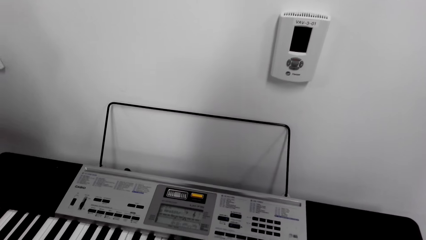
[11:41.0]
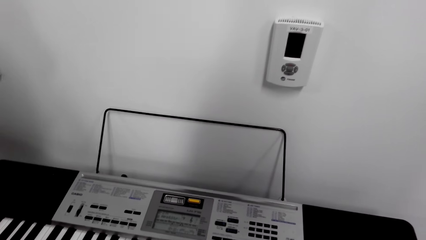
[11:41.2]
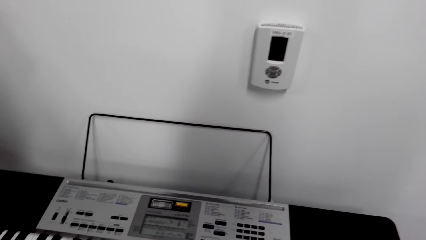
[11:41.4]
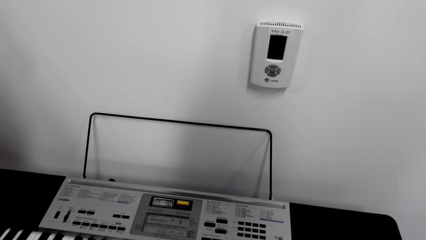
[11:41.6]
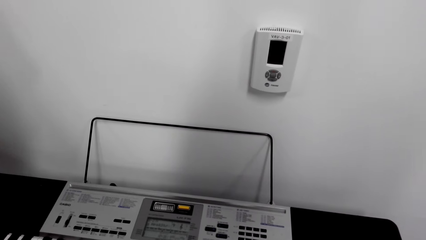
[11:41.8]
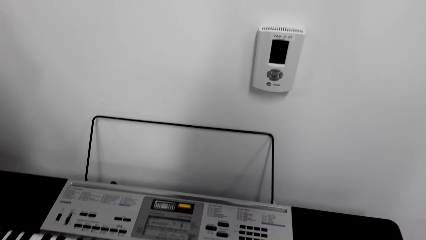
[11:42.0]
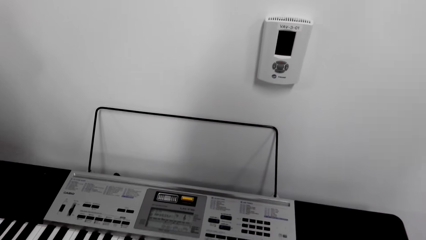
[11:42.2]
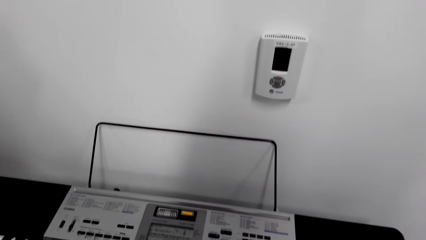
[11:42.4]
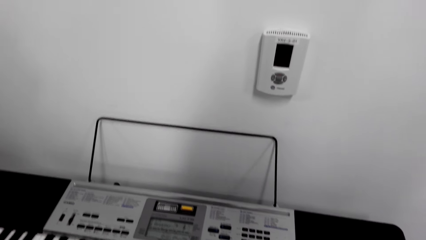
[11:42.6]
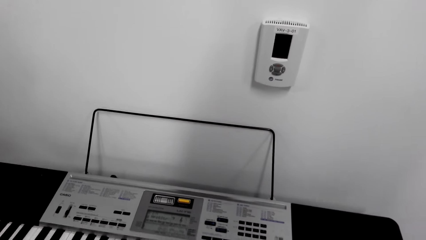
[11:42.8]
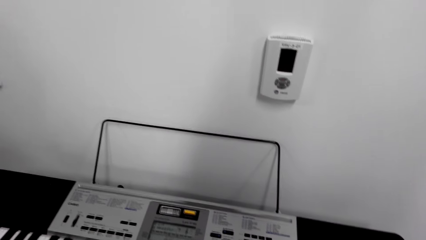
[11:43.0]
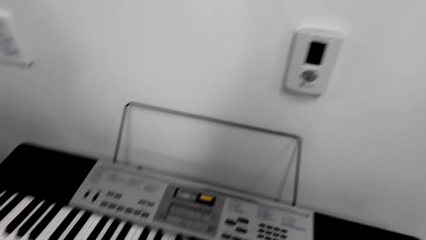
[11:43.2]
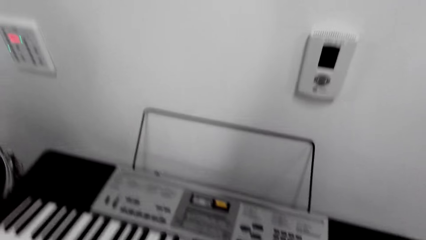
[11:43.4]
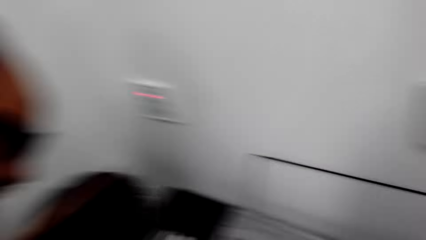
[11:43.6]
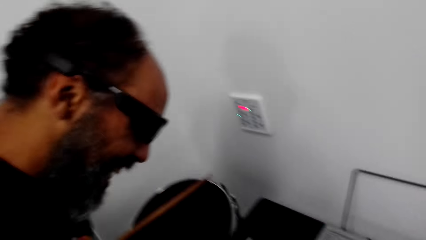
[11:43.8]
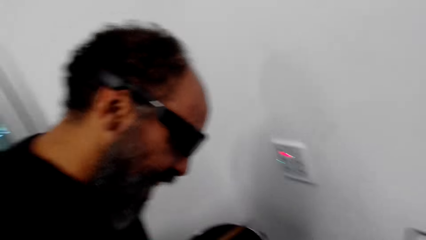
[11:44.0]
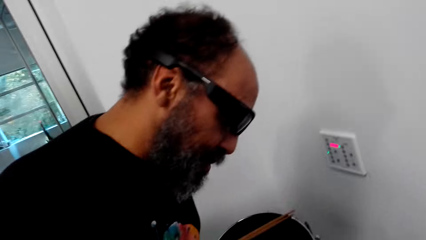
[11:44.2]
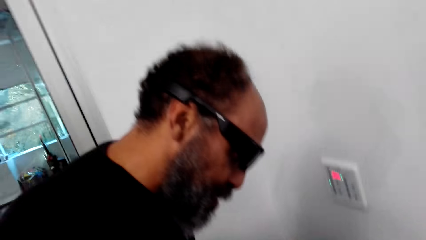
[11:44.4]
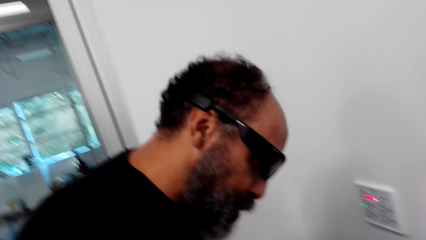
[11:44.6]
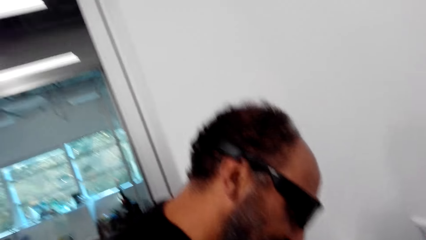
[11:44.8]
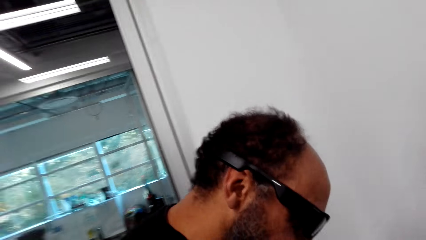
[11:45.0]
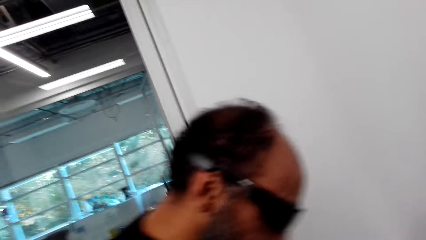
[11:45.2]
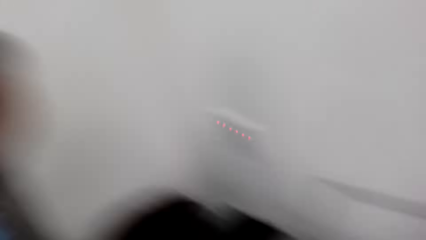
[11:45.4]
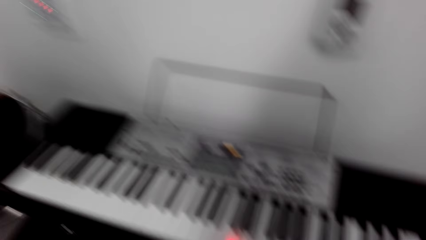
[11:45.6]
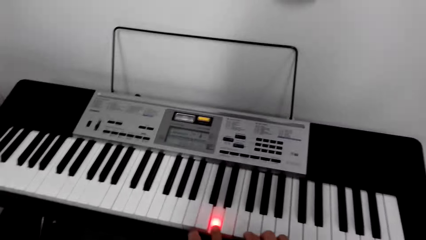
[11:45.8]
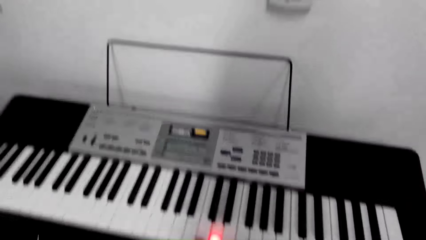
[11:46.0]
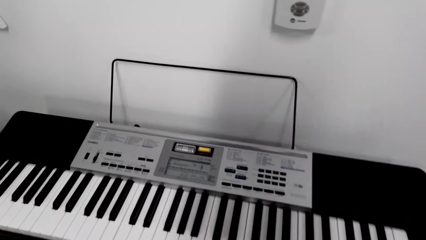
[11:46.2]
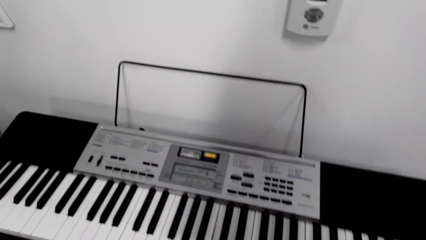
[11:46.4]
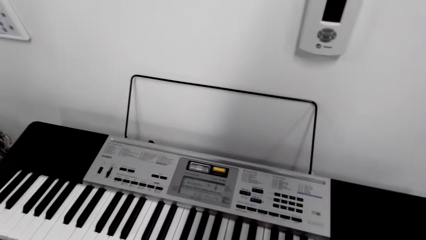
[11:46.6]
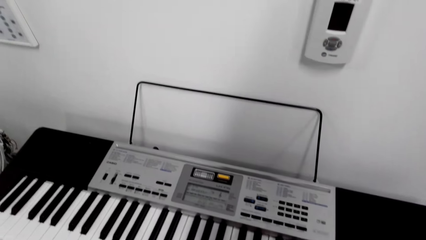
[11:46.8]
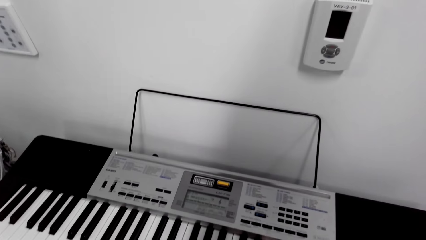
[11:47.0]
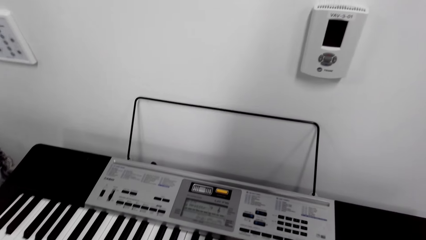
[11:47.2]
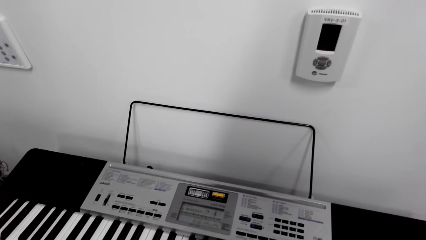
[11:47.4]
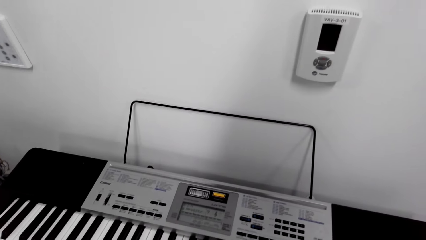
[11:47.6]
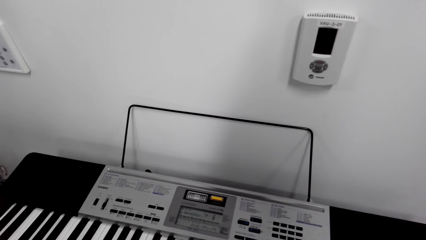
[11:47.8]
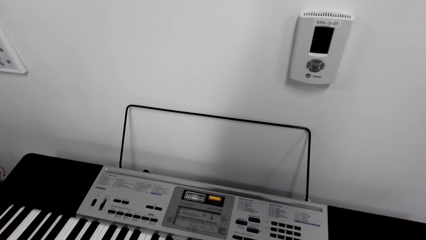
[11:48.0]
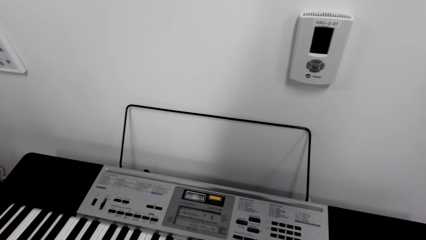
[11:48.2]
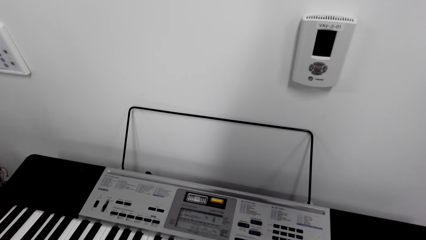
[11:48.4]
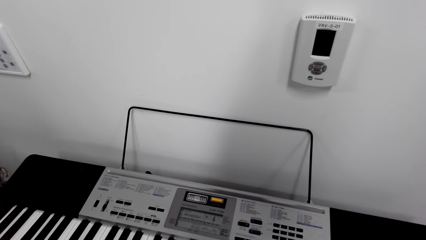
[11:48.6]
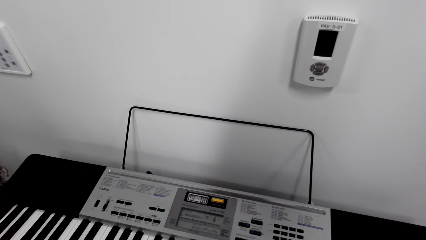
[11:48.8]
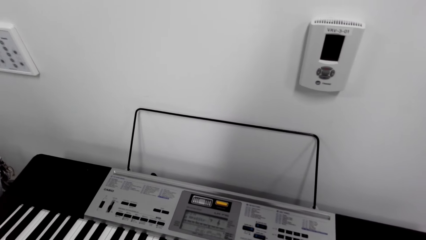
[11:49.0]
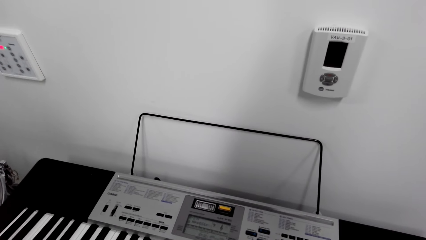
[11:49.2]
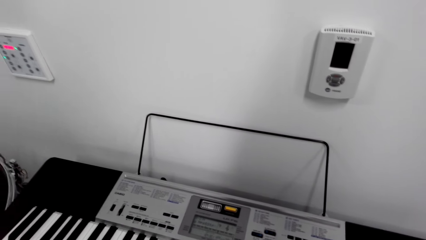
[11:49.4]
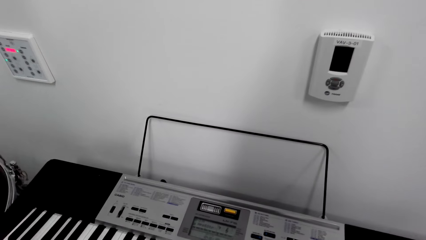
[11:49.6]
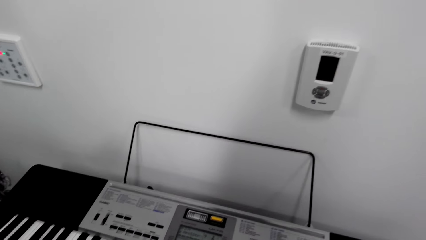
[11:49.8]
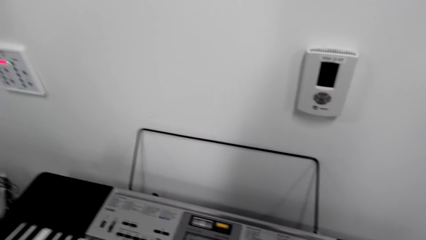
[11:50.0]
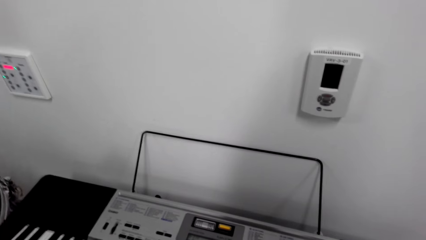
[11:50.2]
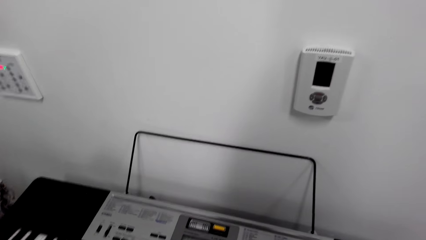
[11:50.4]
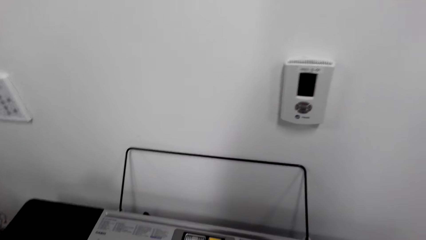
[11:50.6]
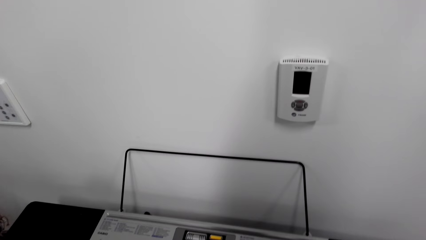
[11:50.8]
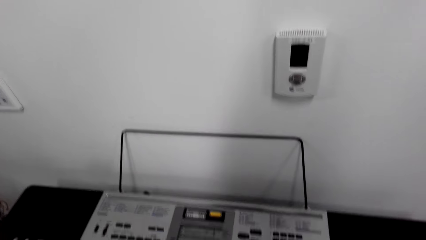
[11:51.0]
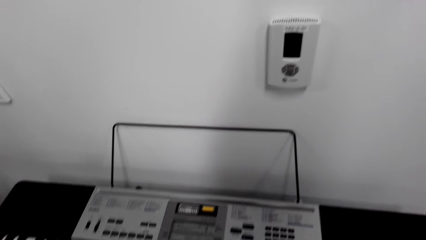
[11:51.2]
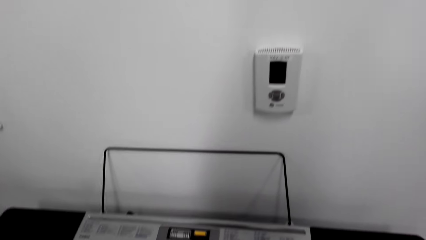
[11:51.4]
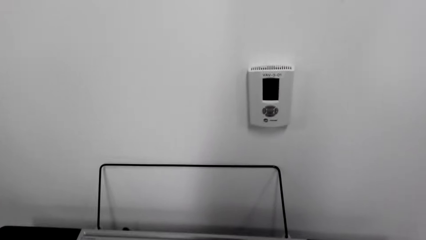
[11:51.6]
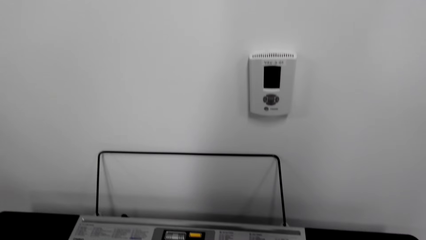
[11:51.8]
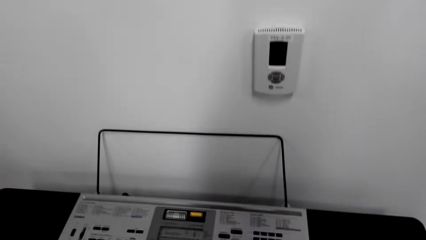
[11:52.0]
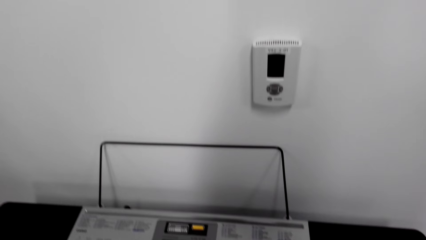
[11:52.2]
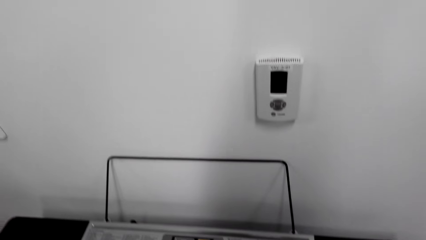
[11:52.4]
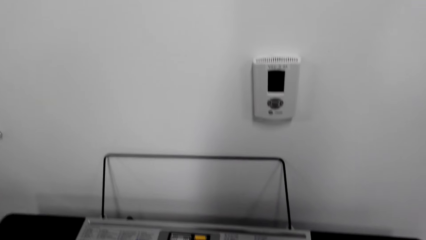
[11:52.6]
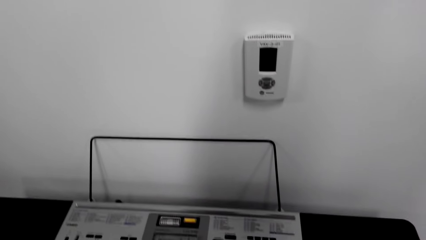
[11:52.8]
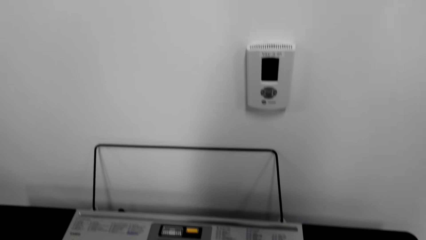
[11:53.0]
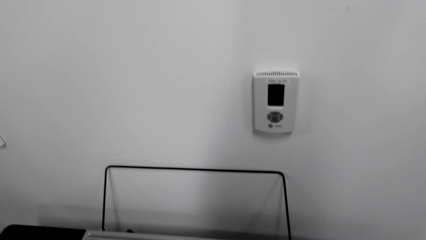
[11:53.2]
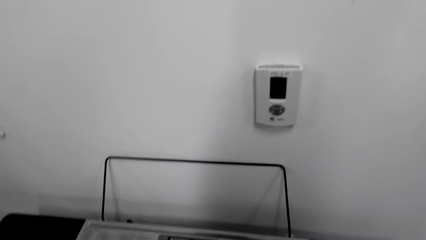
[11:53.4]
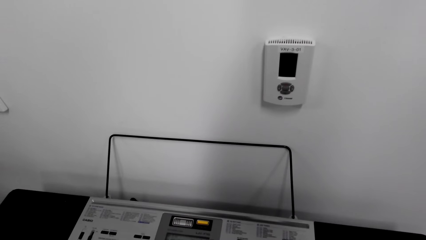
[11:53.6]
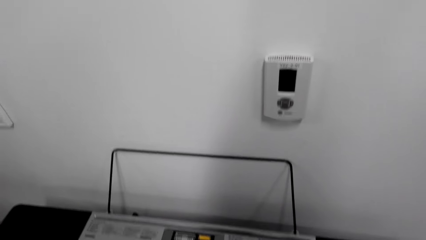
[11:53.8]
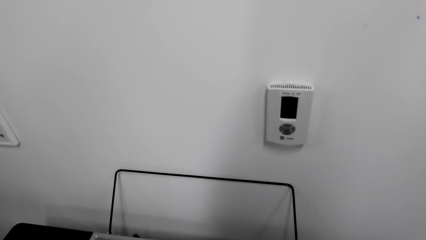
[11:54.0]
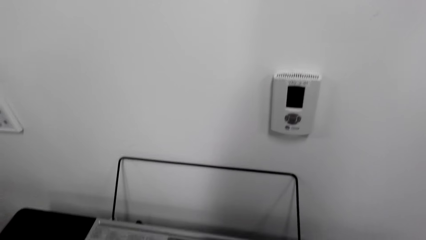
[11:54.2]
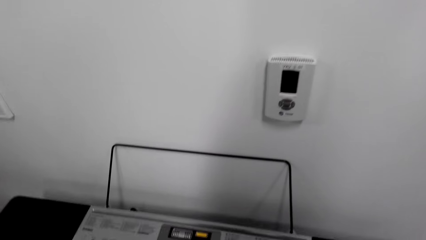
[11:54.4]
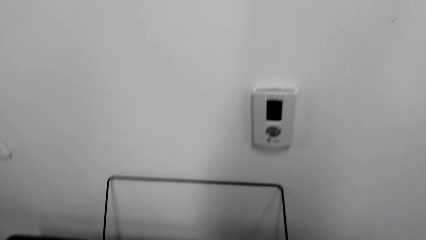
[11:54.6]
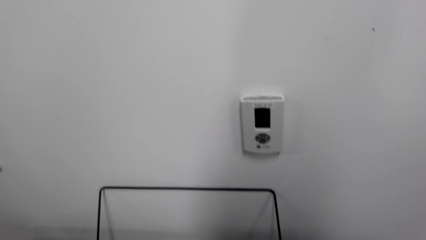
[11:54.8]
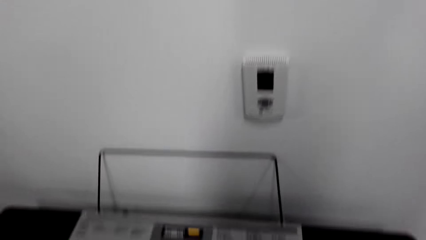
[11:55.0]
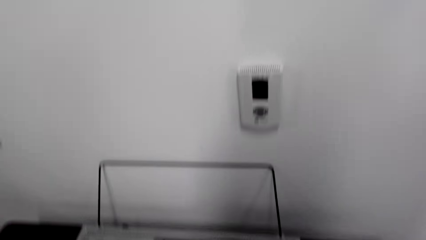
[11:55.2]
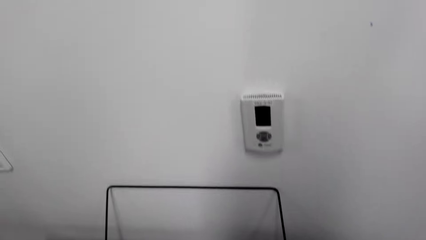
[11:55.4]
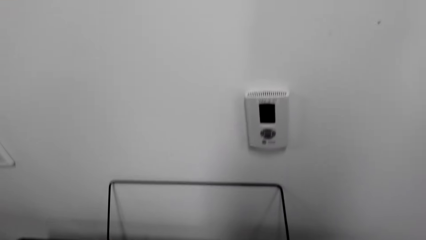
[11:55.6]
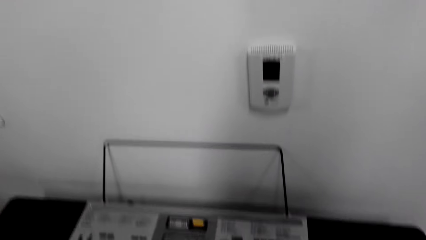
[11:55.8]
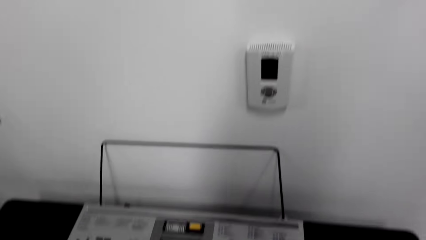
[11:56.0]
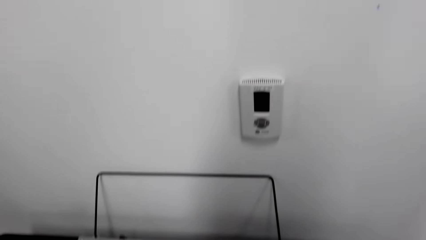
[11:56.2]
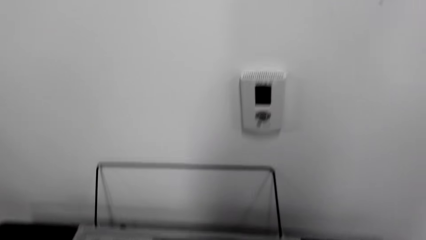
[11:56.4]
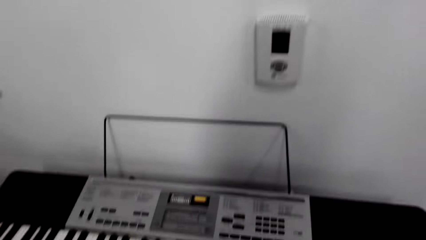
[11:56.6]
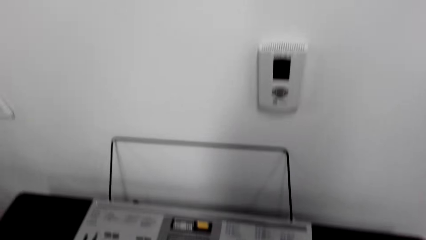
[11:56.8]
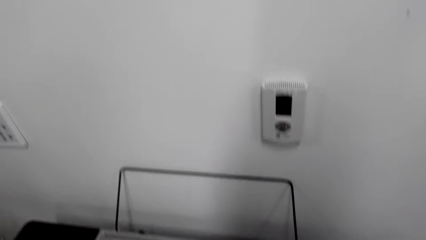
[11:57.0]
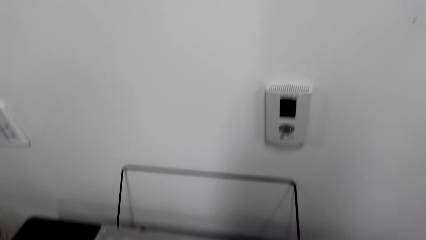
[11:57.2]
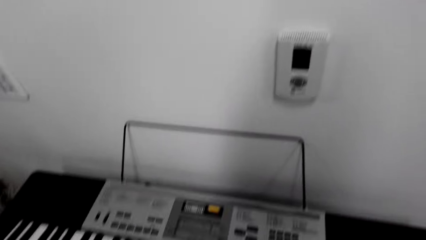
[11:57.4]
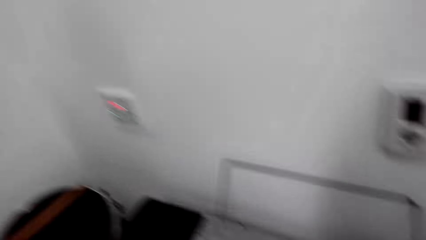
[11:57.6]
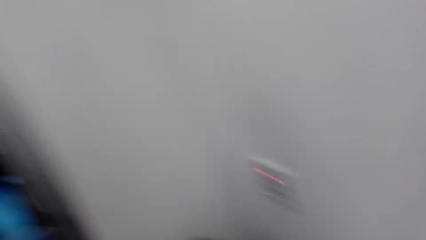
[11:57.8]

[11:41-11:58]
The camera wearer looks at a man. They look at the piano.
